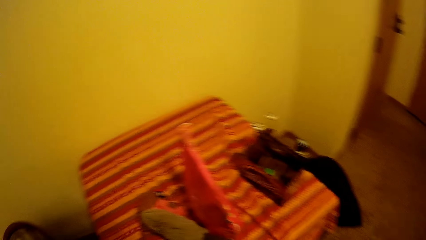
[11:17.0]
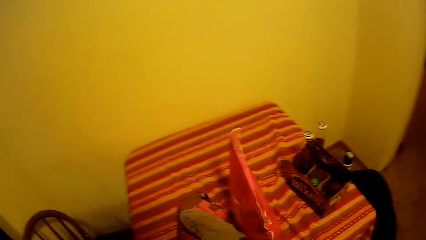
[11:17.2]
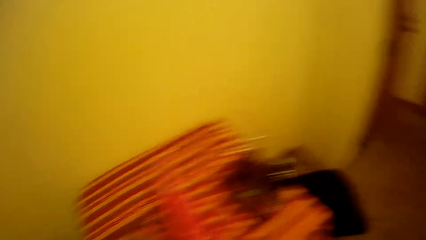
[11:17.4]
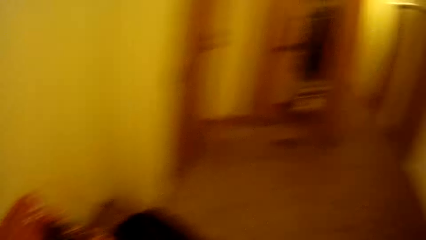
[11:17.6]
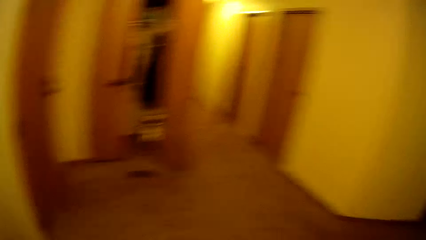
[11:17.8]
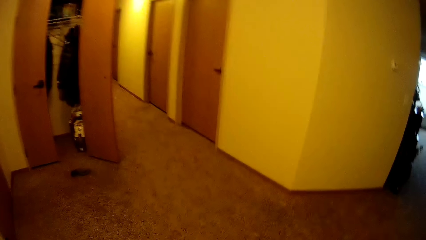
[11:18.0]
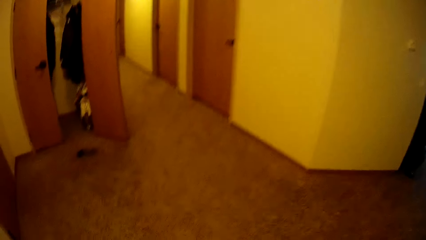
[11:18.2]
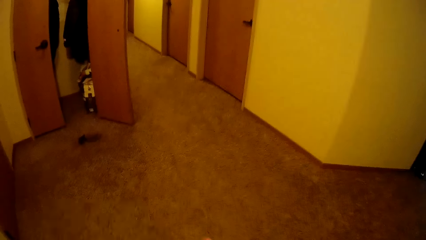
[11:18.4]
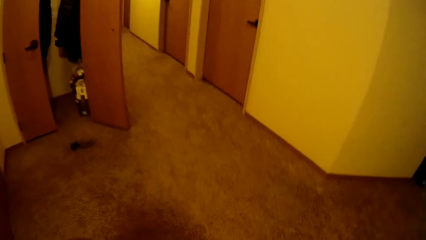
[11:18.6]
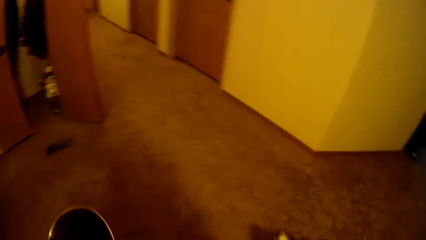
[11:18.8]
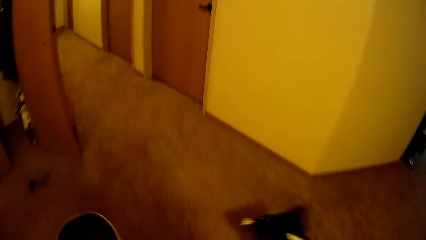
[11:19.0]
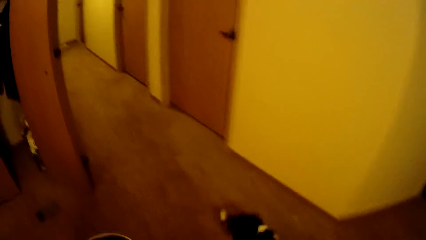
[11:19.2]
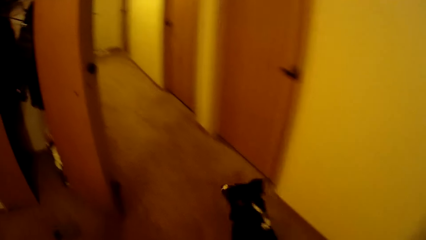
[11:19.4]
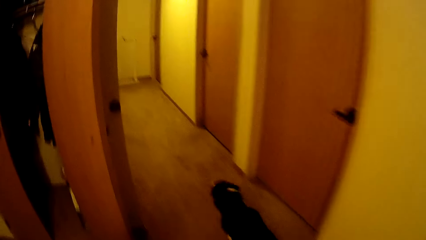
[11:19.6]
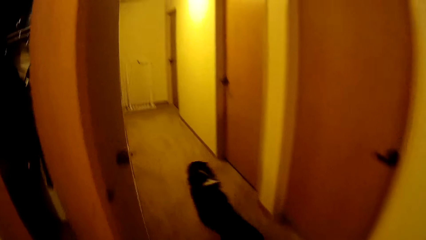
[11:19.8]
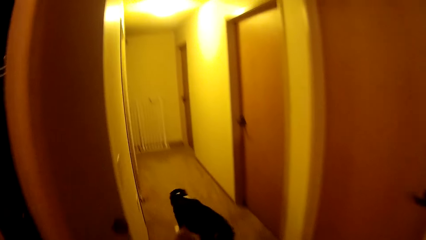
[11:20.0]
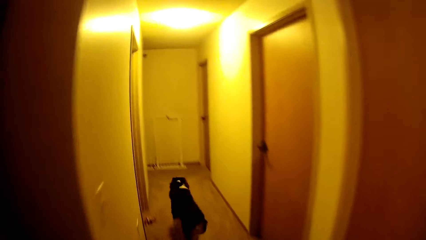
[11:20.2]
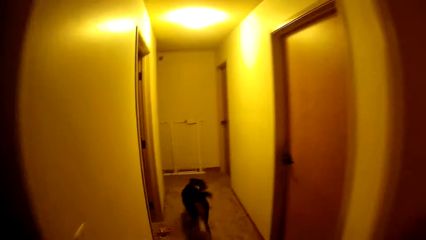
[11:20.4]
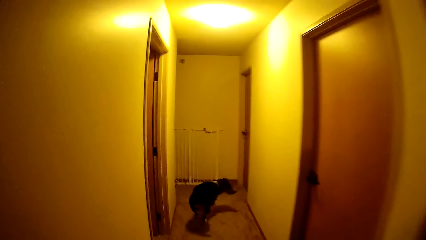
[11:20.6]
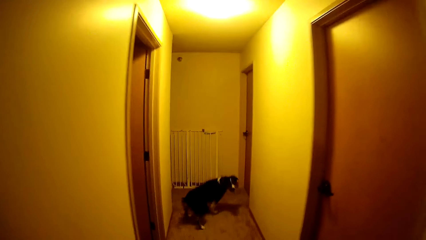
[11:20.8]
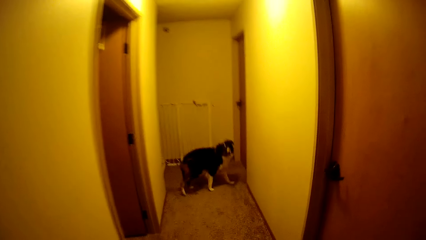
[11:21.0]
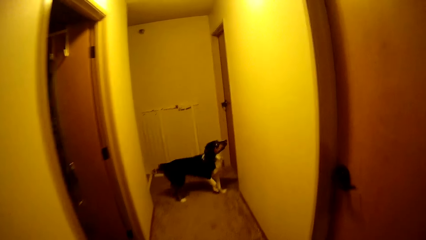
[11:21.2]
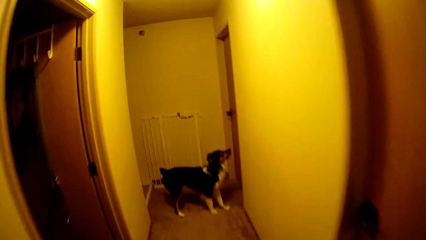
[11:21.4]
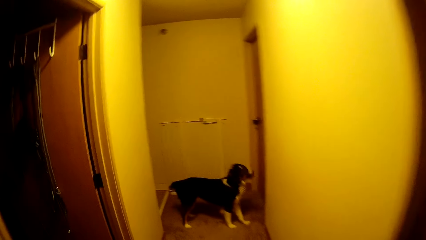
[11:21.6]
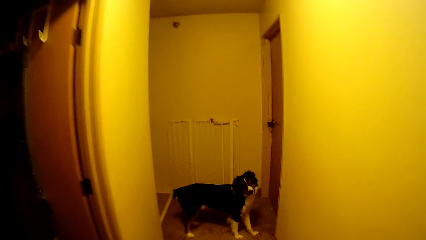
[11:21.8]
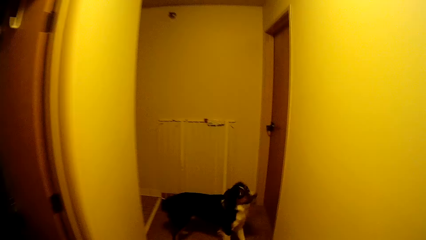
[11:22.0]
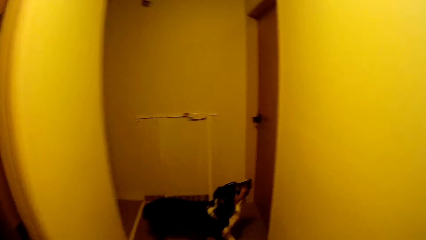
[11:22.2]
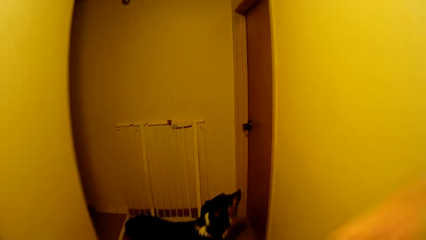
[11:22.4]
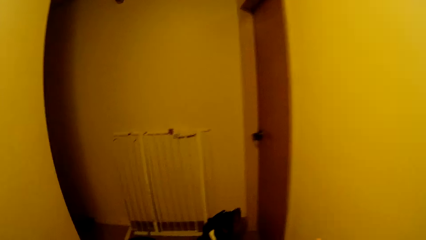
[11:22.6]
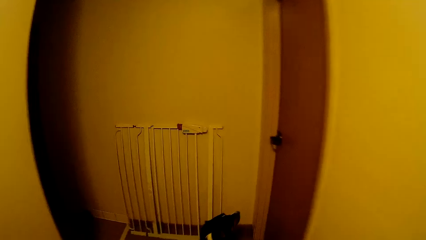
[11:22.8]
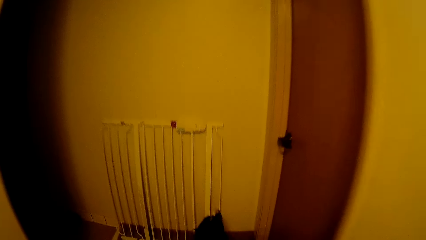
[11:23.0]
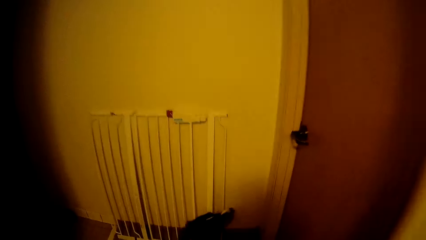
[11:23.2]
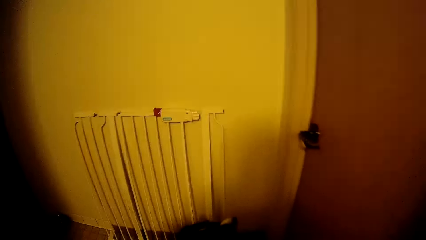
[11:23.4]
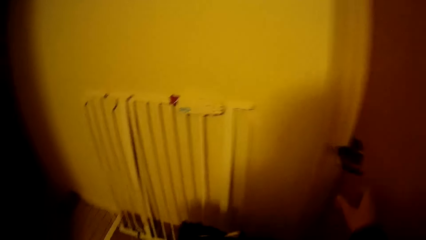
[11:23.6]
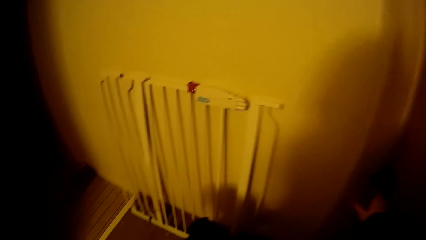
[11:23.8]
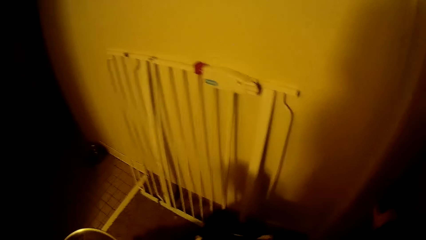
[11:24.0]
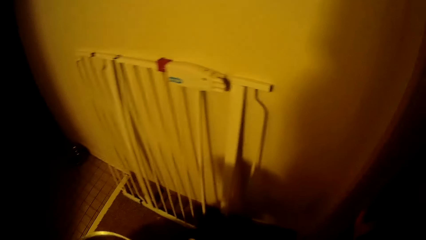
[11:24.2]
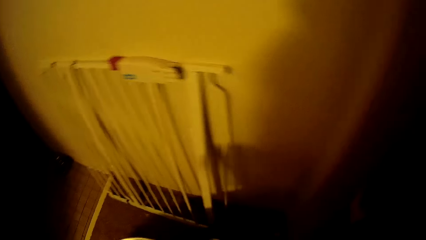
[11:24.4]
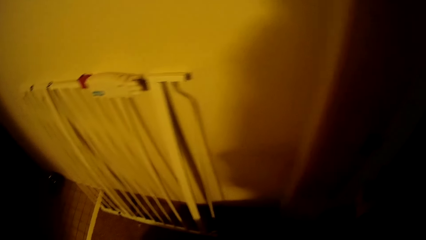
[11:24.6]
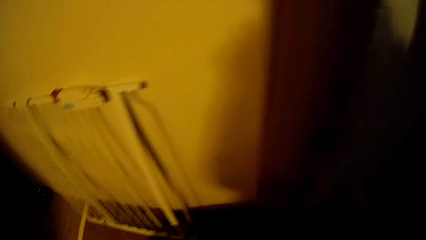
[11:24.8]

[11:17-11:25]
The camera wearer walks in the house.
